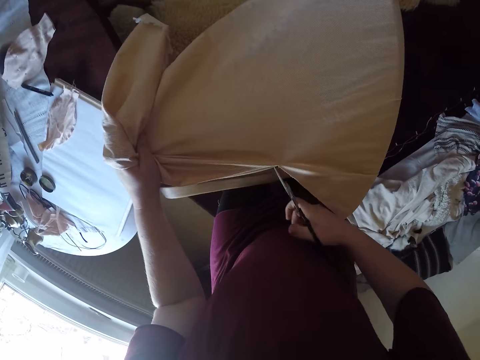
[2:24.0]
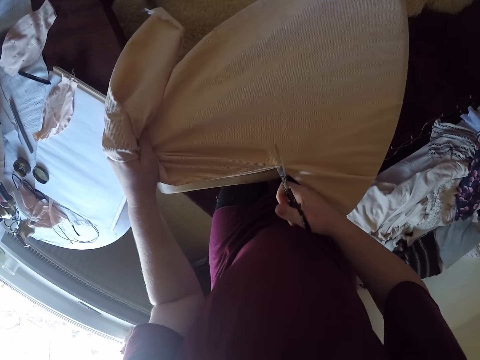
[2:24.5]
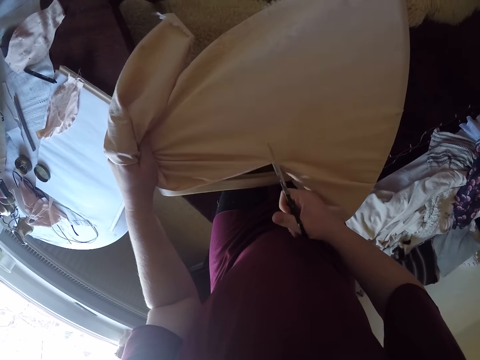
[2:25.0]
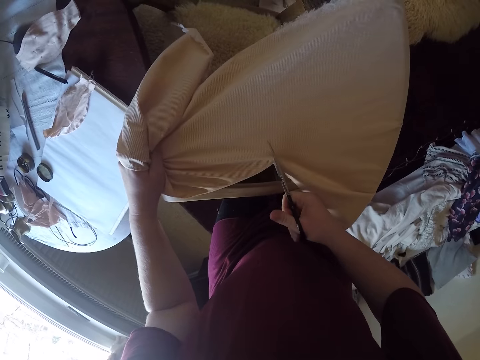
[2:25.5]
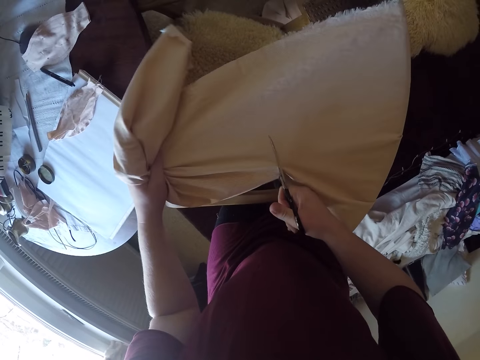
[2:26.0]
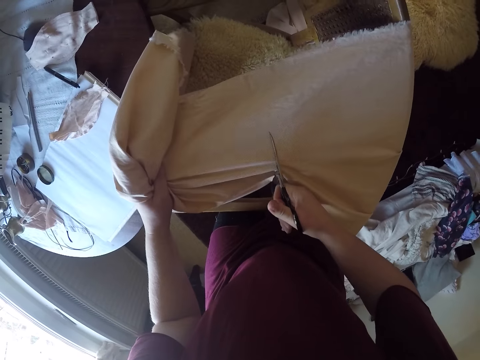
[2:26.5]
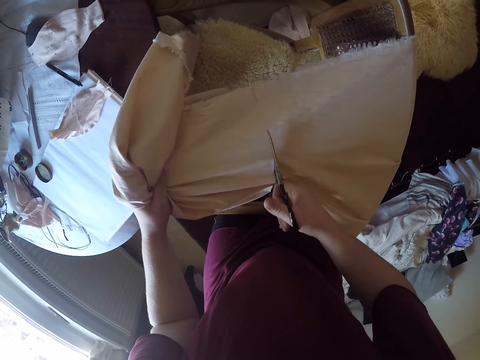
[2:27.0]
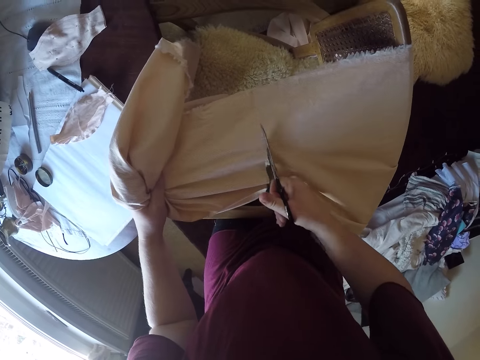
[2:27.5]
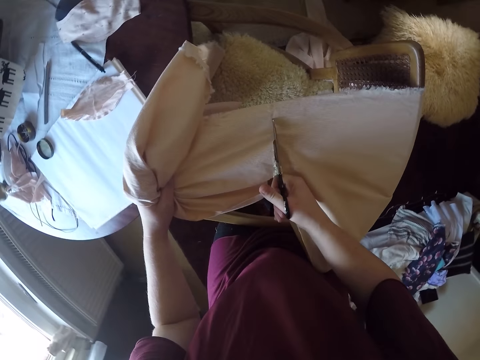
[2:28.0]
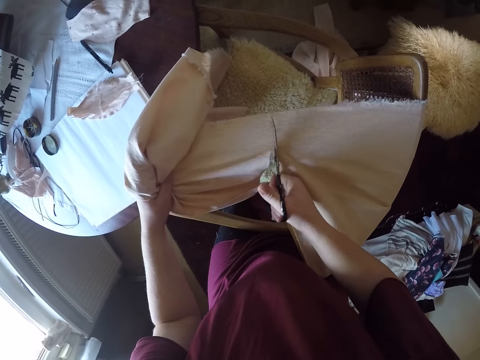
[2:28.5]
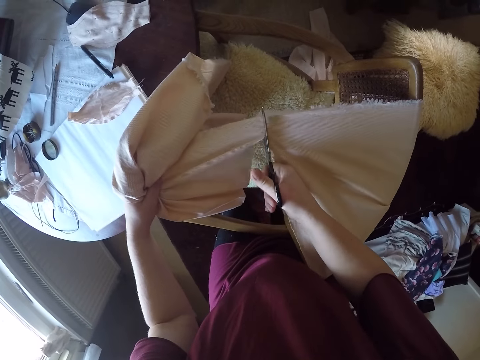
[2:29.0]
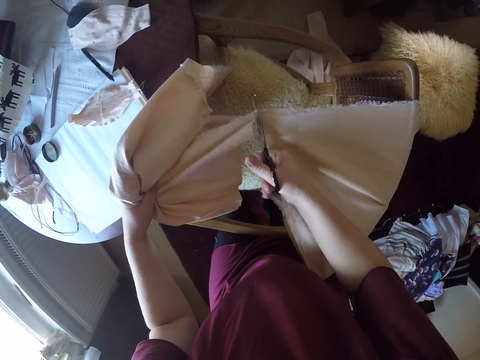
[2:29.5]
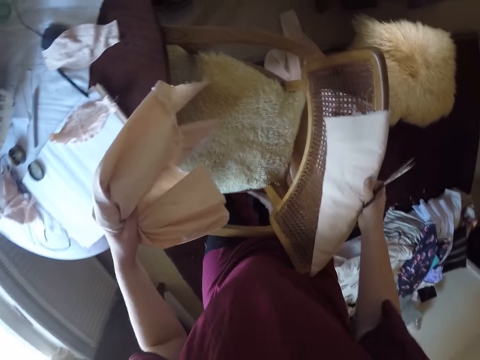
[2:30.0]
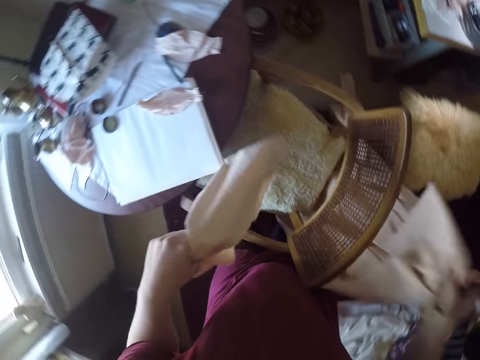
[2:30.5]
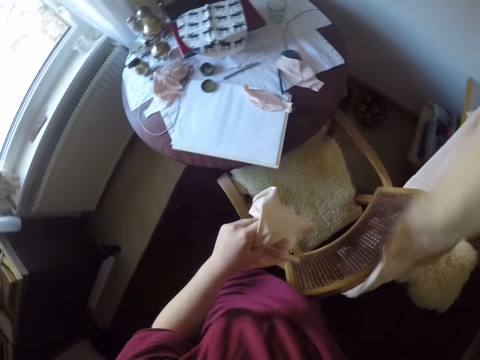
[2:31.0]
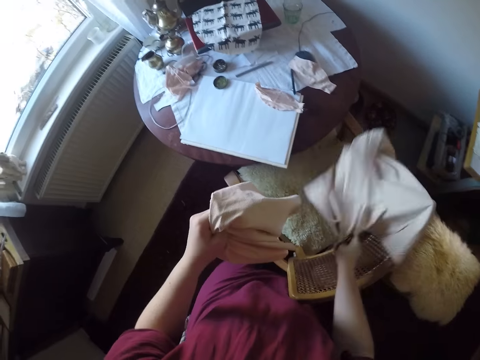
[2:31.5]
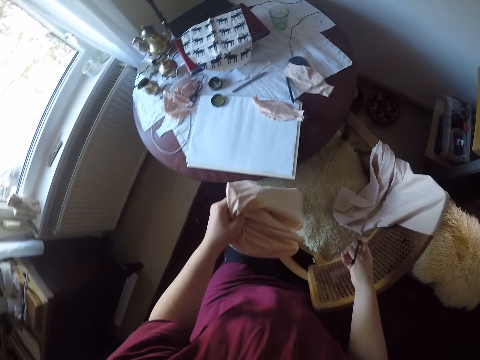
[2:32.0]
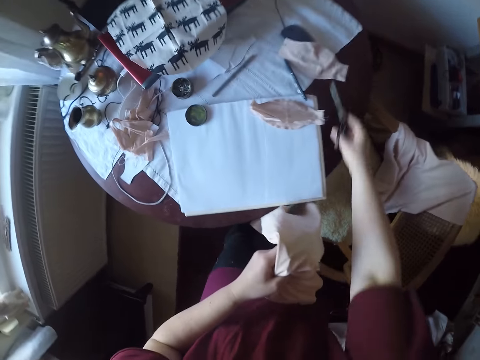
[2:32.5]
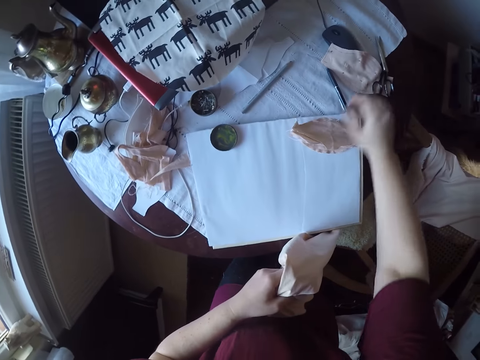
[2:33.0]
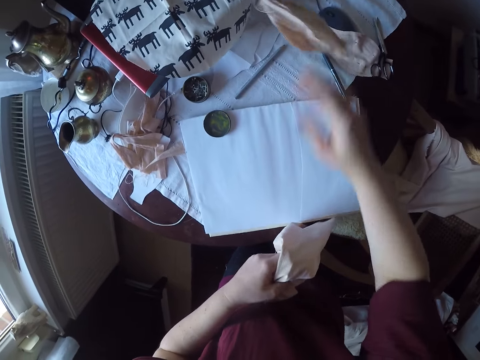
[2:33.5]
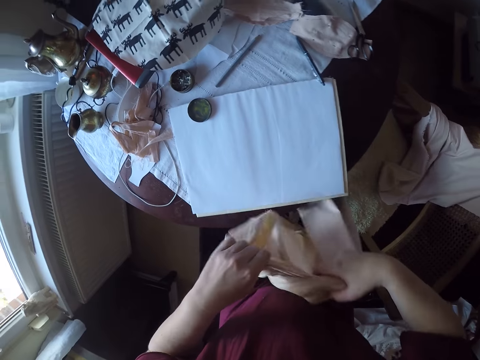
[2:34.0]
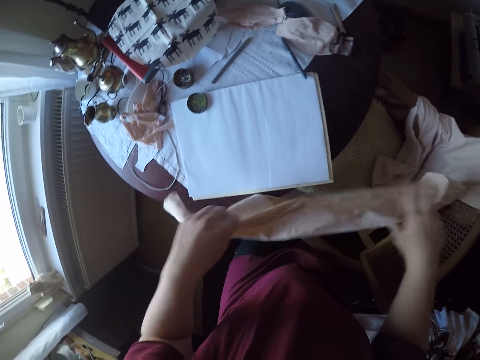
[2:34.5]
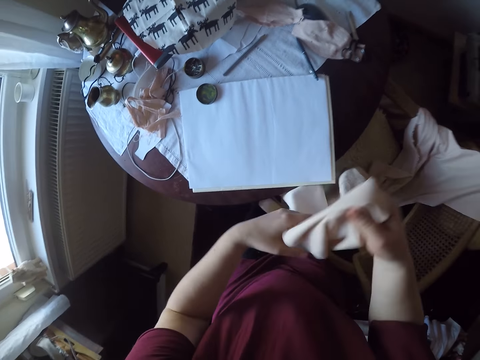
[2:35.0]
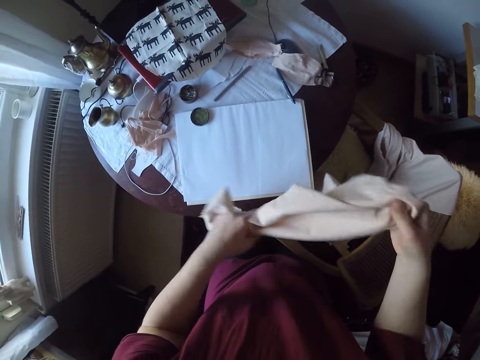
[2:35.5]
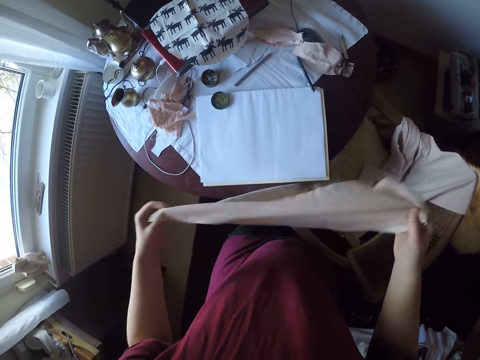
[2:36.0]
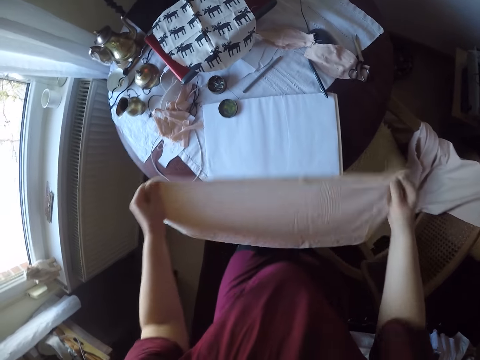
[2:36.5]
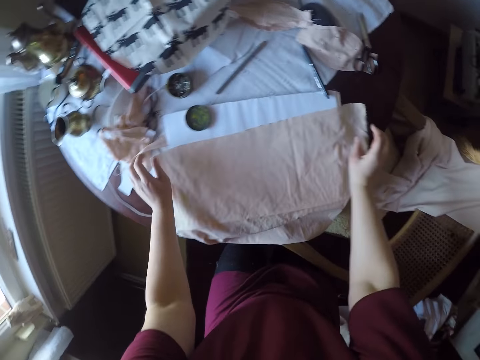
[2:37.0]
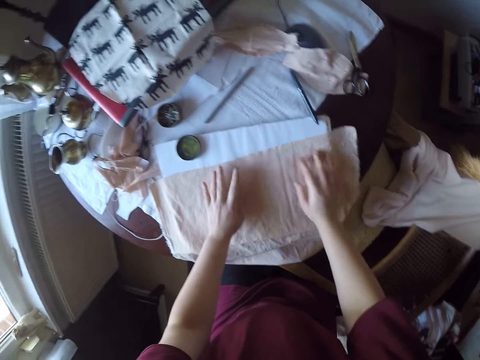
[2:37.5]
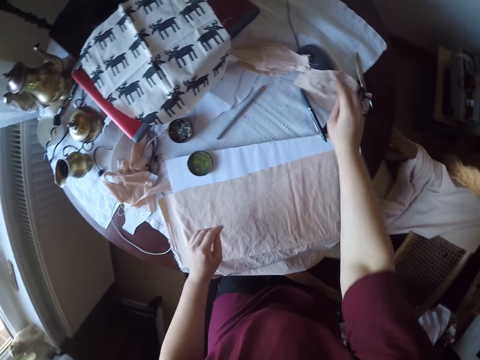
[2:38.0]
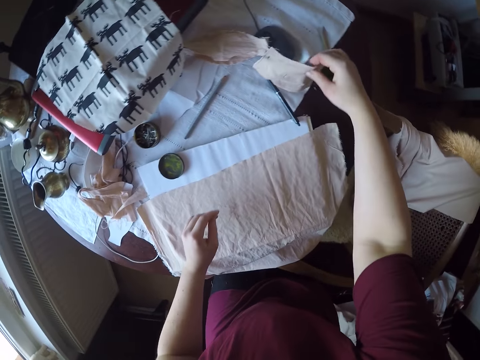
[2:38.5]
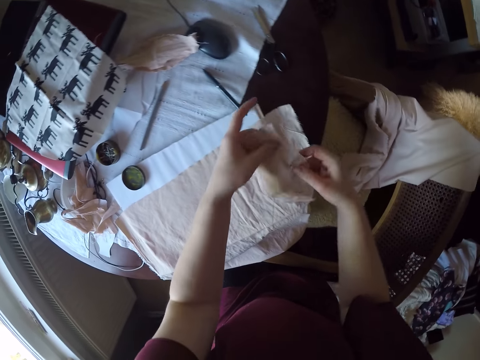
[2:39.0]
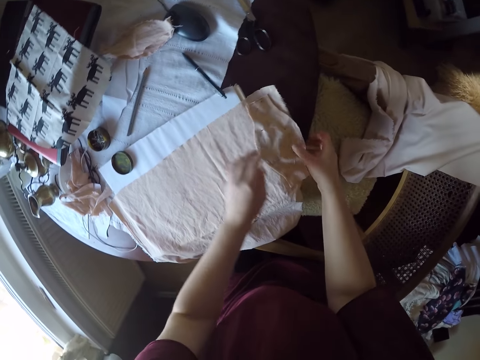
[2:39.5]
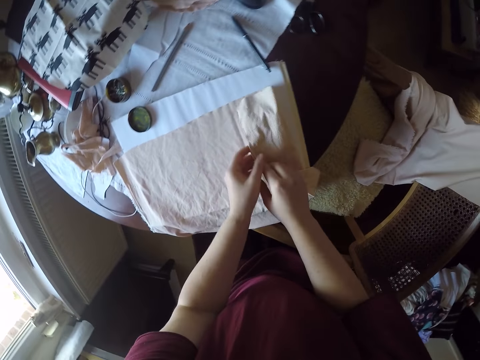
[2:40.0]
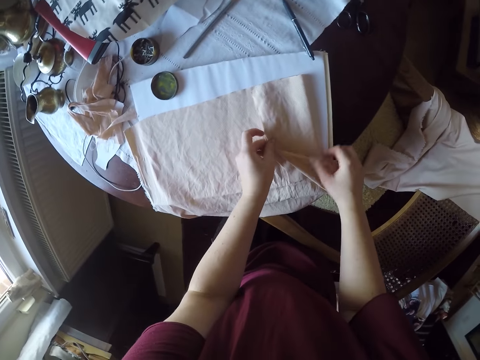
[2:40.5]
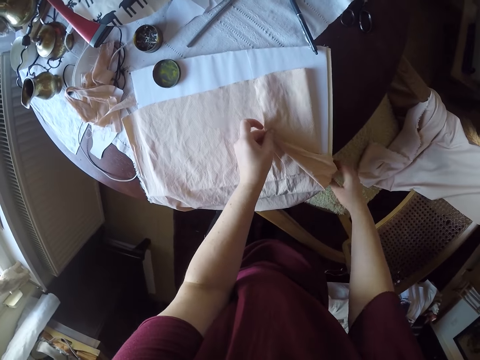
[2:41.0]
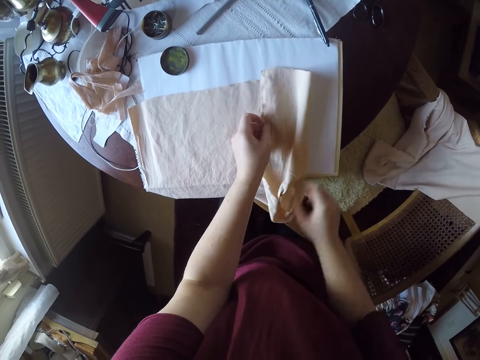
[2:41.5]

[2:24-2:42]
The camera wearer cuts a piece of cloth with the scissors. She holds the material with her right hand. She pulls the piece of cloth closer. She drops the material on a chair. She drops the scissors on the table. She moves the material on the table. She turns the piece of cloth over. She puts the material on the table. She picks up the piece of cloth from the table. She places the materials on the other material on the table. She folds the material.

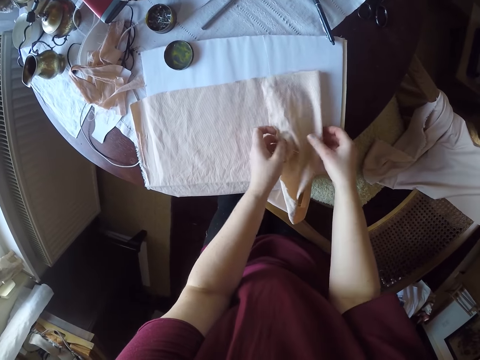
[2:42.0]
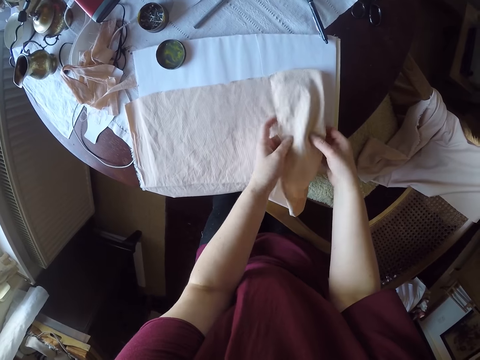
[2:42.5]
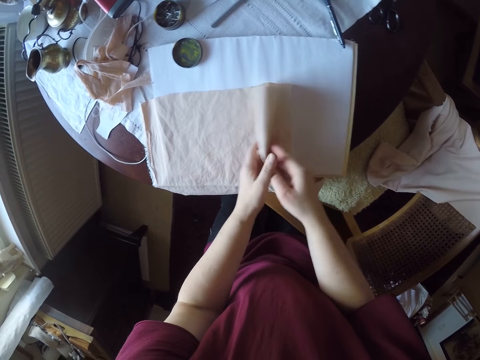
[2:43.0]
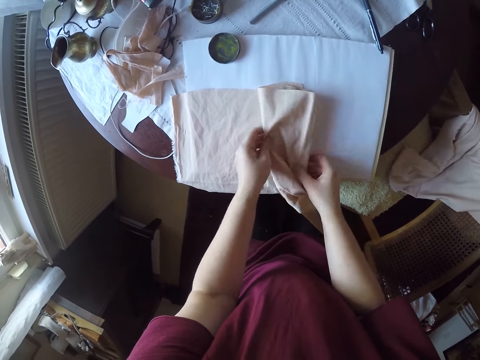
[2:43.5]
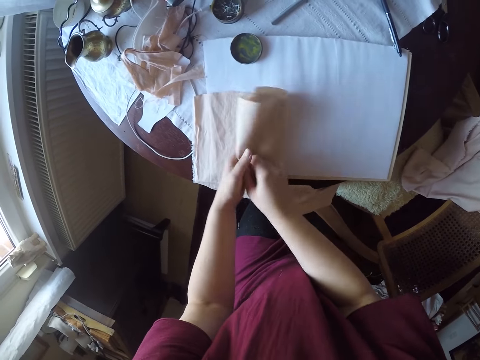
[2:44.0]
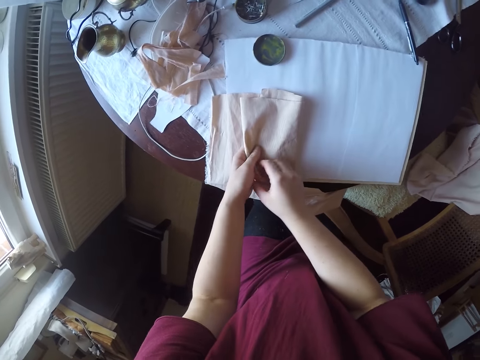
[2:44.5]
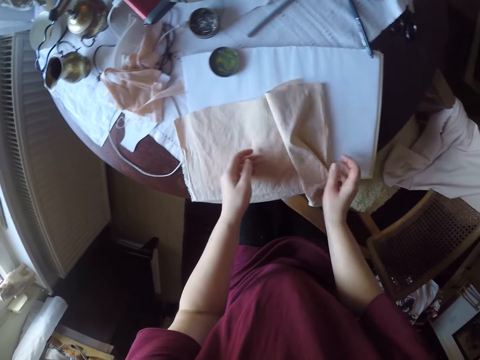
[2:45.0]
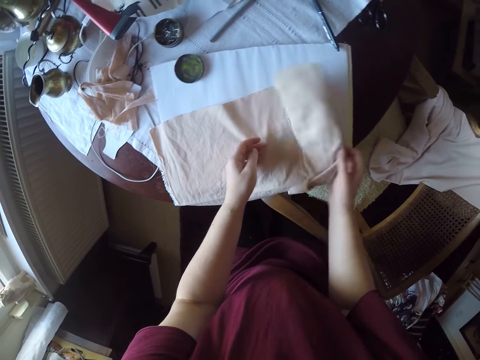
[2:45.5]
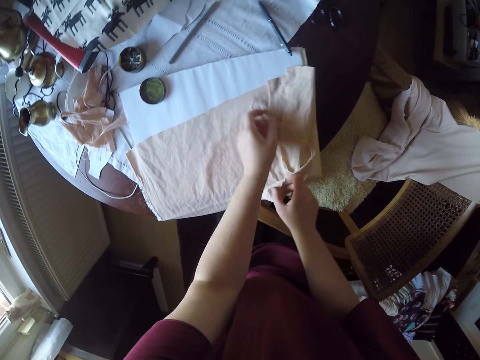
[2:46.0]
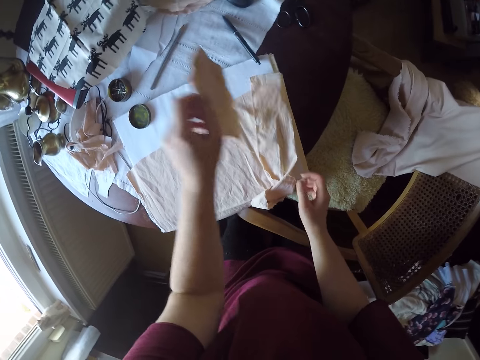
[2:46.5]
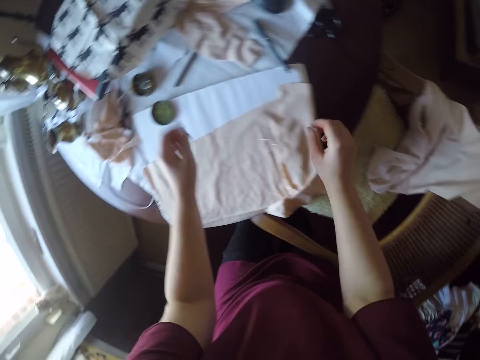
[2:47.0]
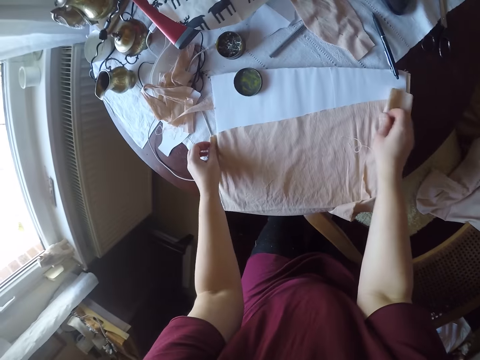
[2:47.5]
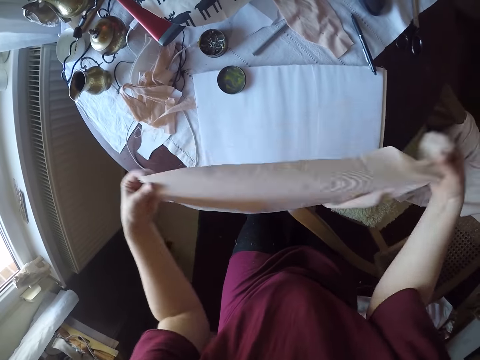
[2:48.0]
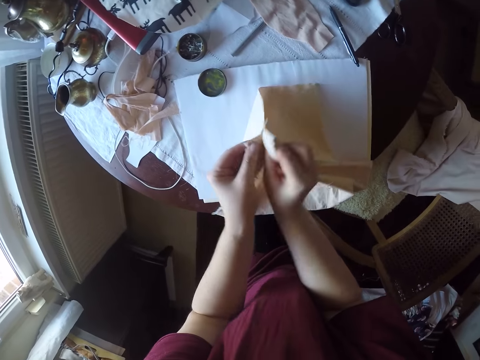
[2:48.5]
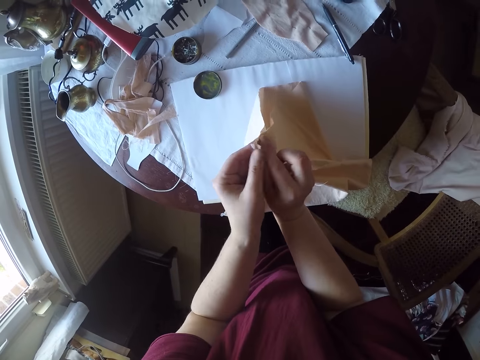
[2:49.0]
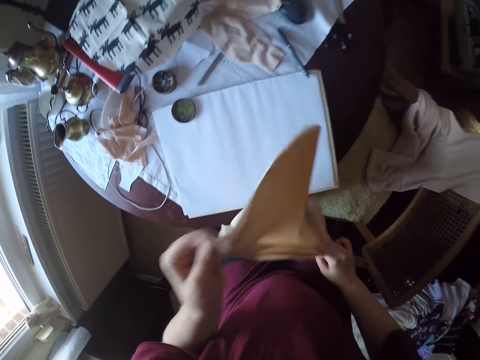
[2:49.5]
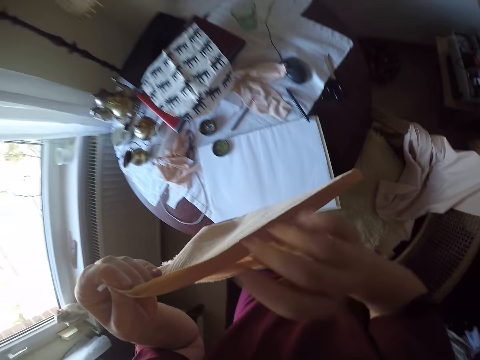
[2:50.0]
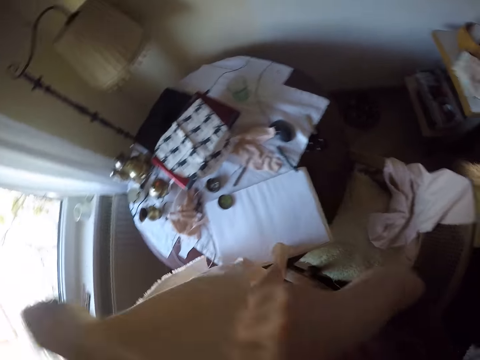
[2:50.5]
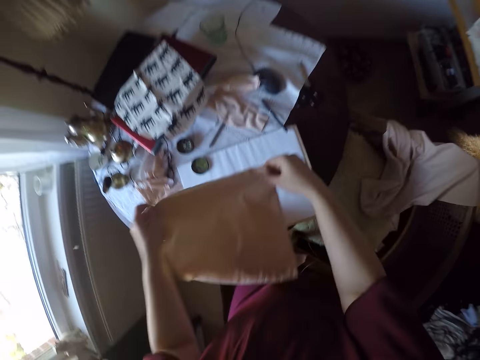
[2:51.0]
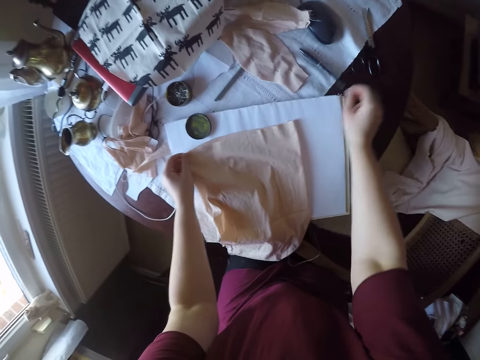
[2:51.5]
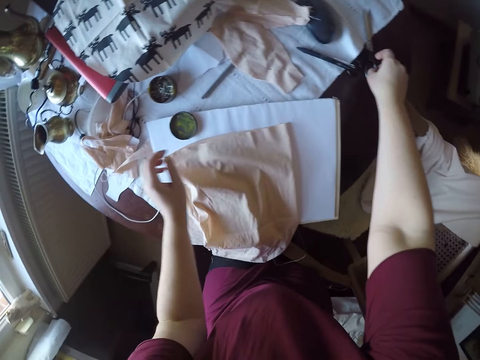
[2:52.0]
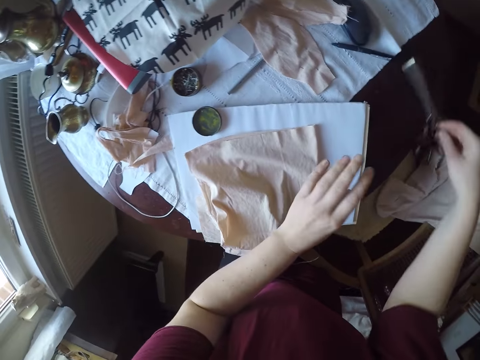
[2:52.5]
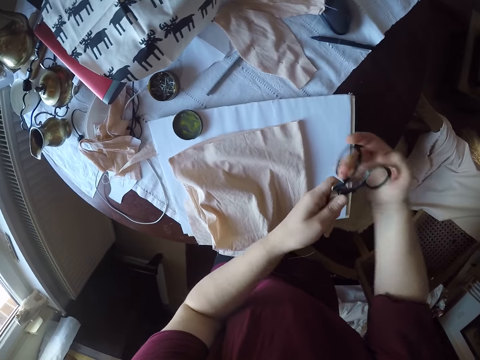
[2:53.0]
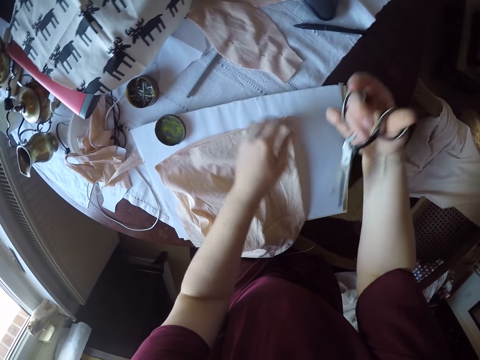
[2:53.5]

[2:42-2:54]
The camera wearer wraps it with the other cloth. They unfold the cloth. They pick up the material from the table and drop the material on the table. They take off a piece of cloth. They hold the material with both hands. They fold the piece of cloth. They drop the piece of cloth on the table and pick up the scissors from the table.
